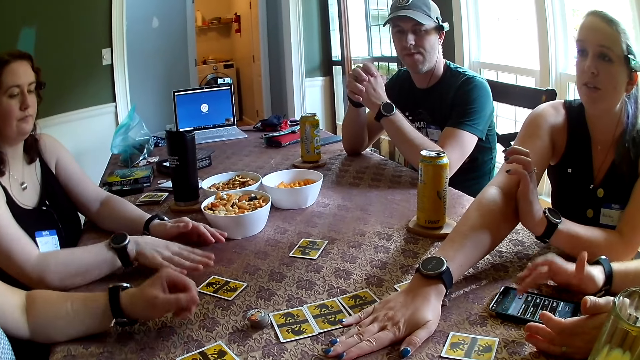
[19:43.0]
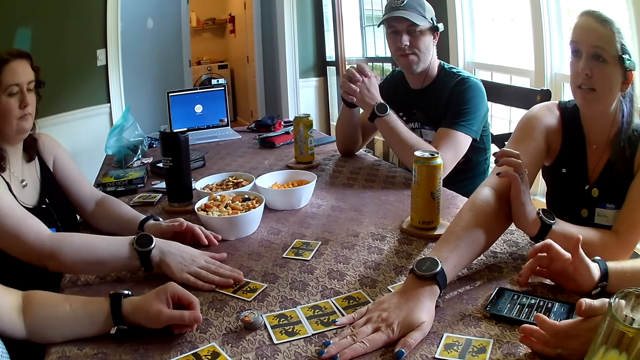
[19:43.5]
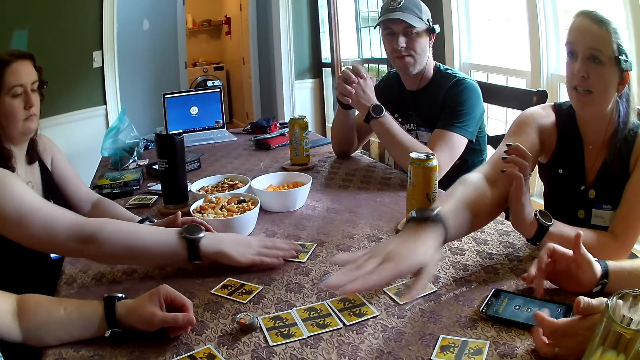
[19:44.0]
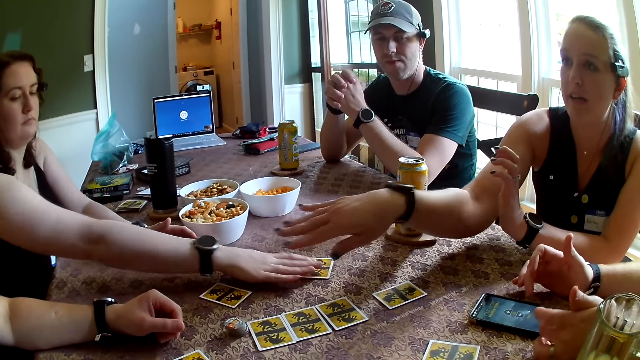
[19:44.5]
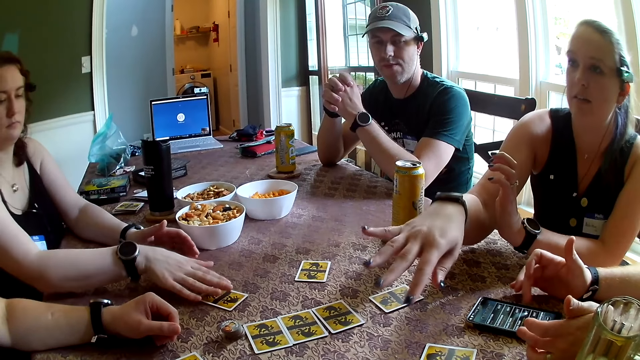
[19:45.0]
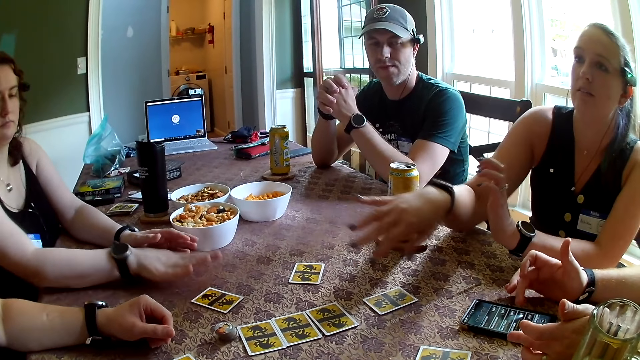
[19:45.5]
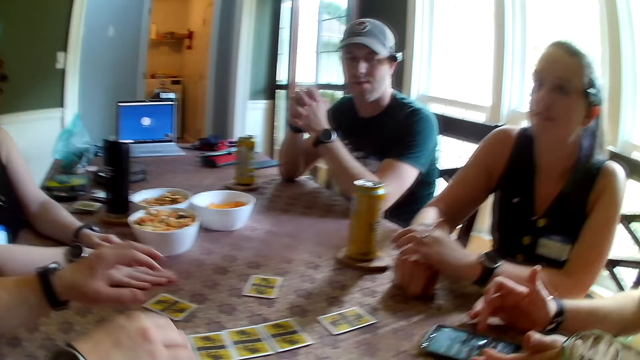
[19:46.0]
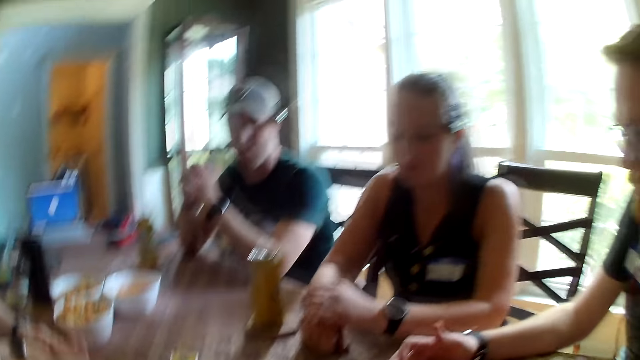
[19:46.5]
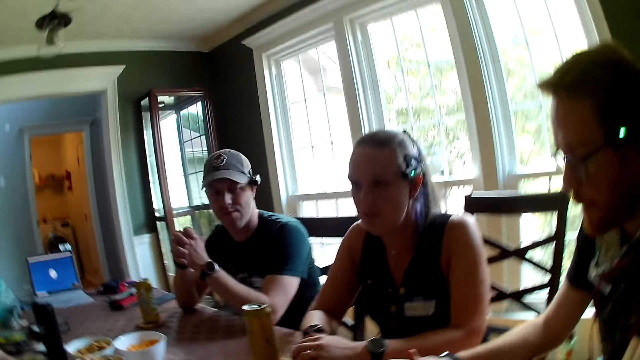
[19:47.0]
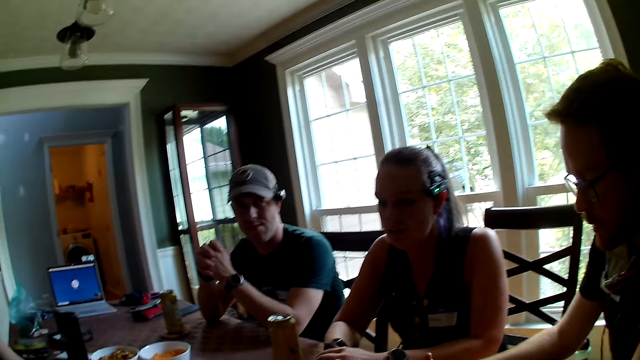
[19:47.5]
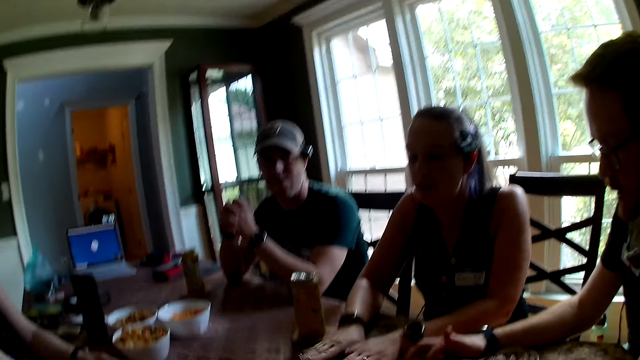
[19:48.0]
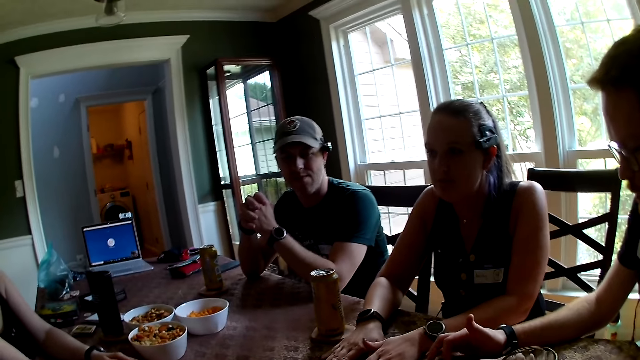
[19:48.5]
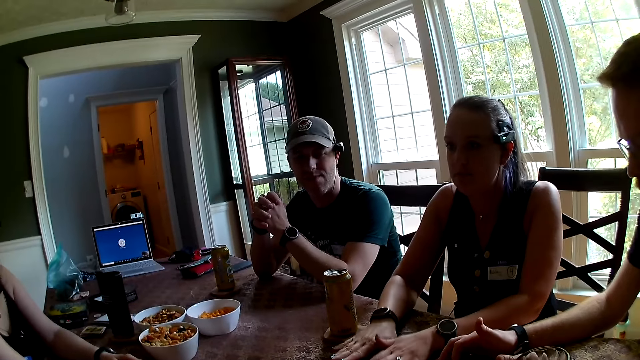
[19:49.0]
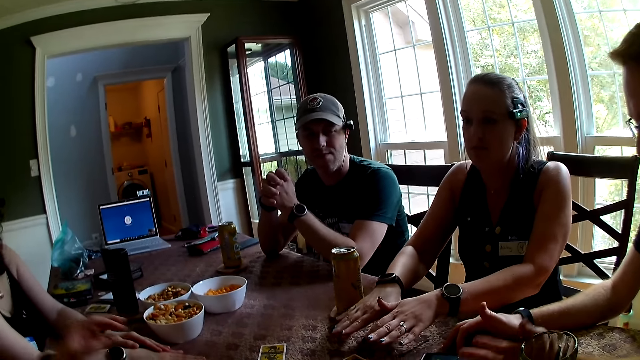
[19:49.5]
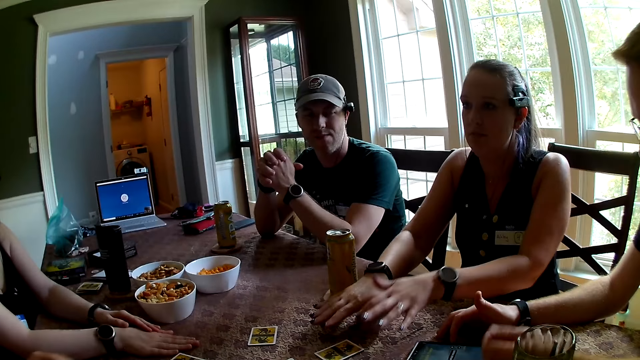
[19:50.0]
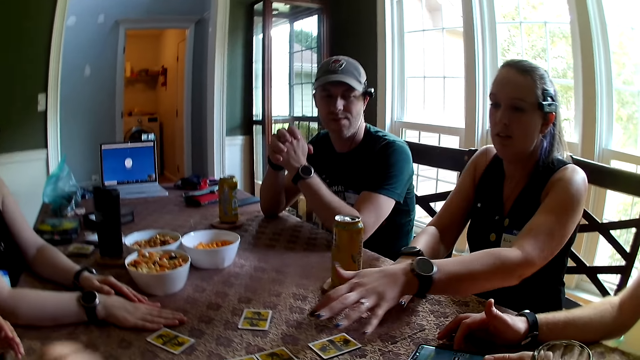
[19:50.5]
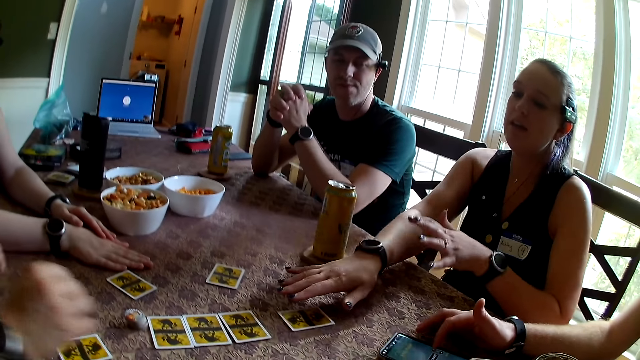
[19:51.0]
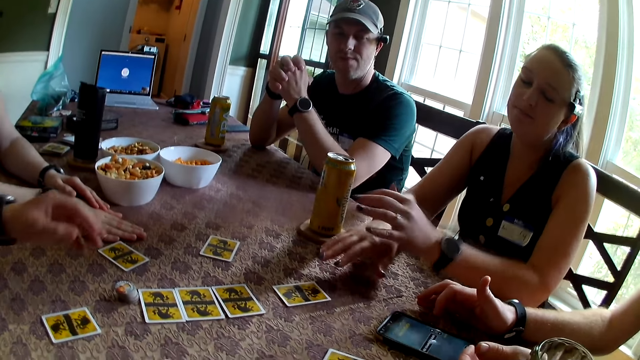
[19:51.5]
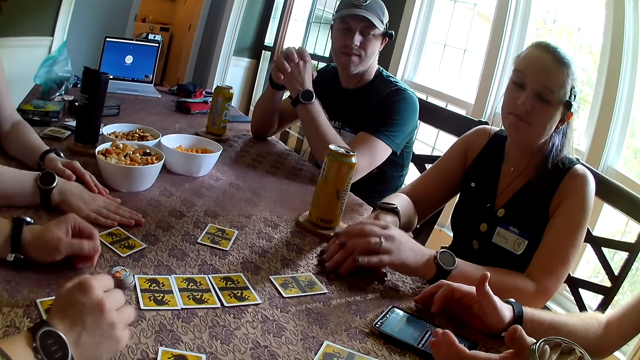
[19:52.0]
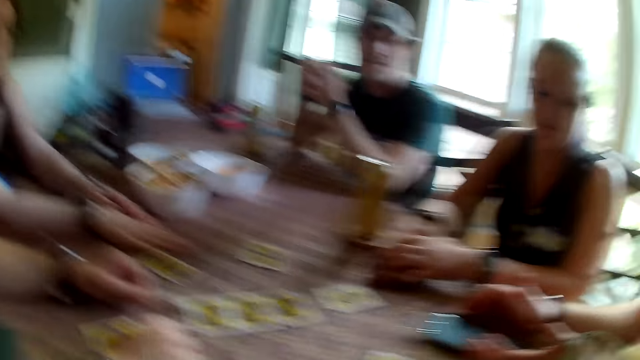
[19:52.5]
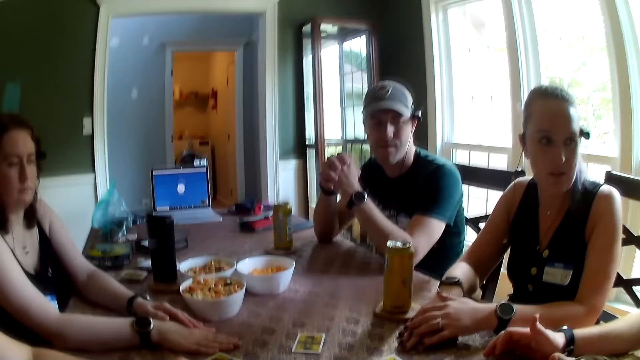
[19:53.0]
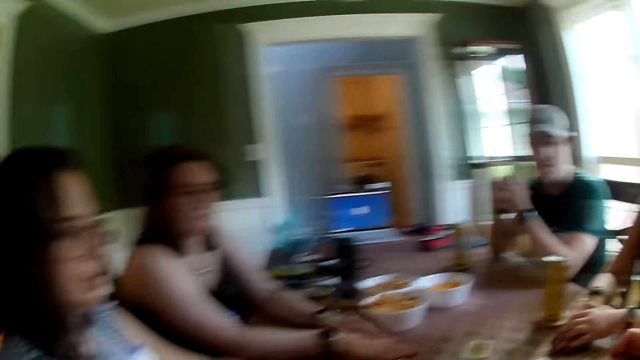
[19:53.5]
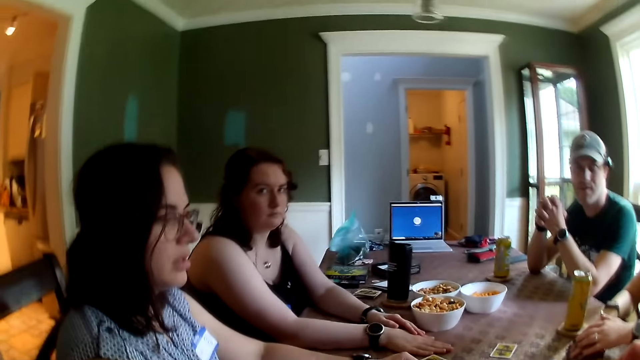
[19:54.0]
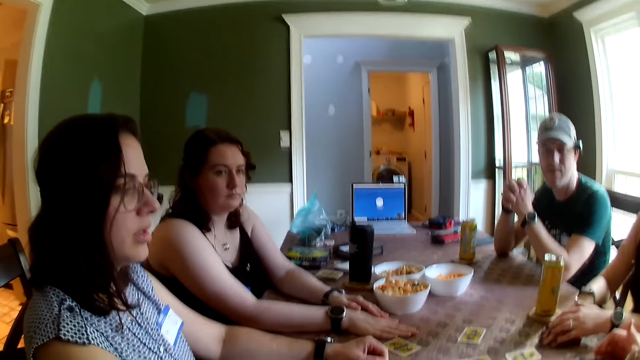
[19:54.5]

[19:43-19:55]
A woman adjusts the card on the table with her right hand. She adjusts the card on the table with her right hand again. Another woman hovers her right hand over the card on the table. The other woman makes some gestures with both hands.

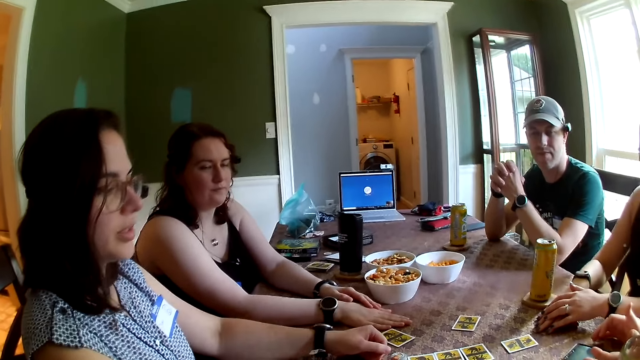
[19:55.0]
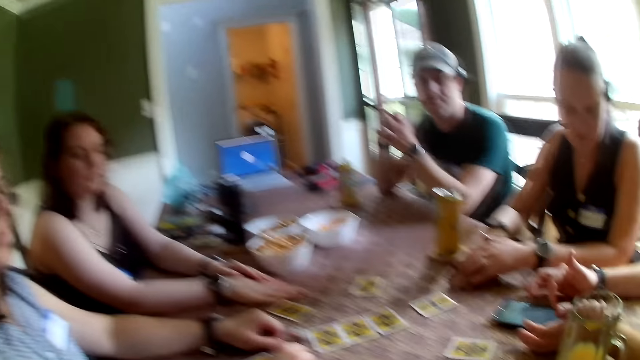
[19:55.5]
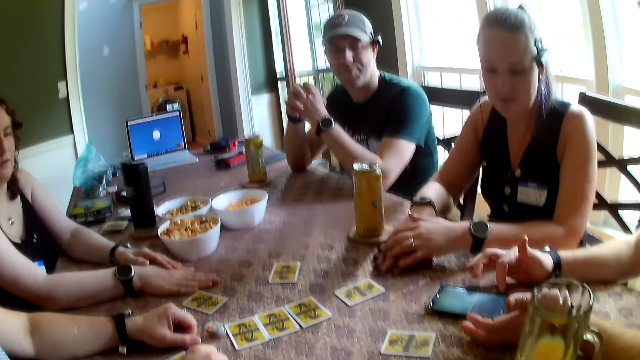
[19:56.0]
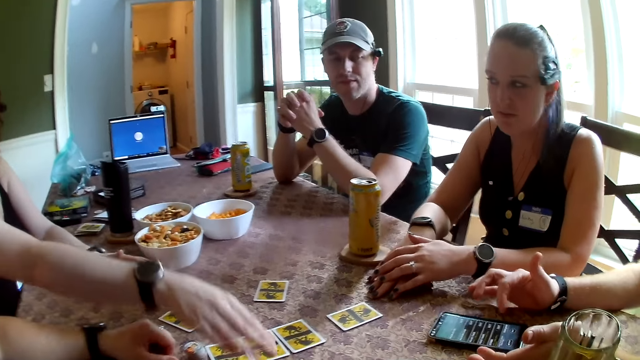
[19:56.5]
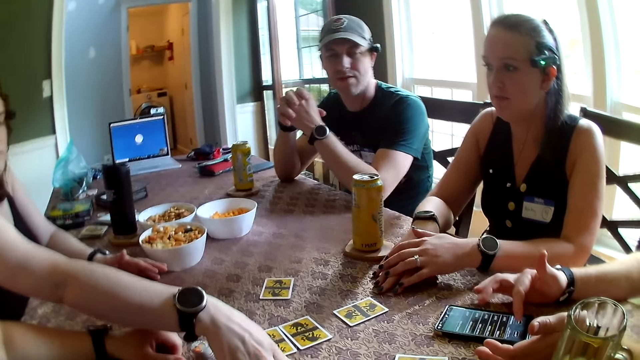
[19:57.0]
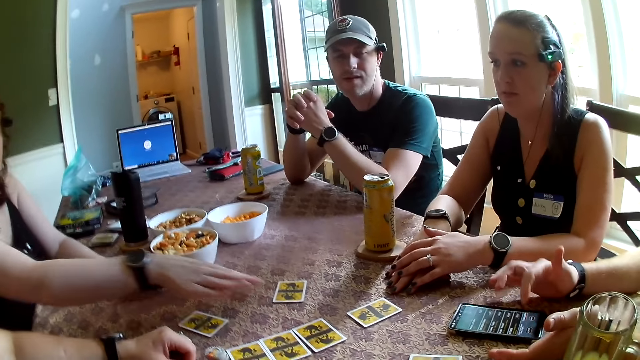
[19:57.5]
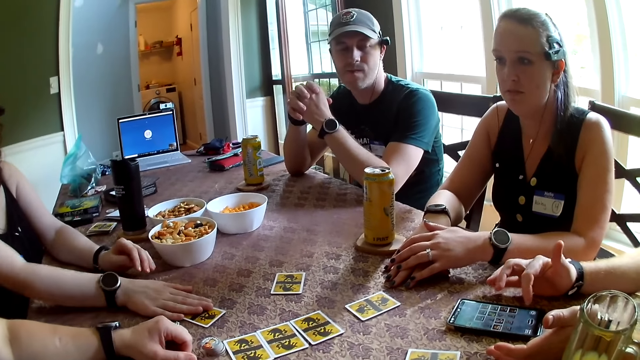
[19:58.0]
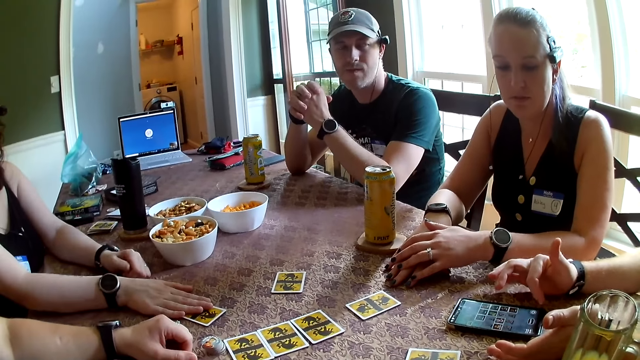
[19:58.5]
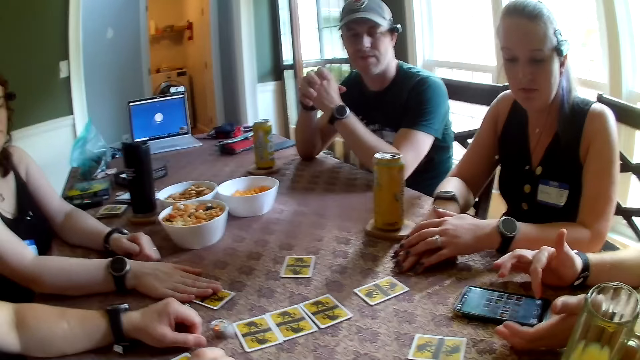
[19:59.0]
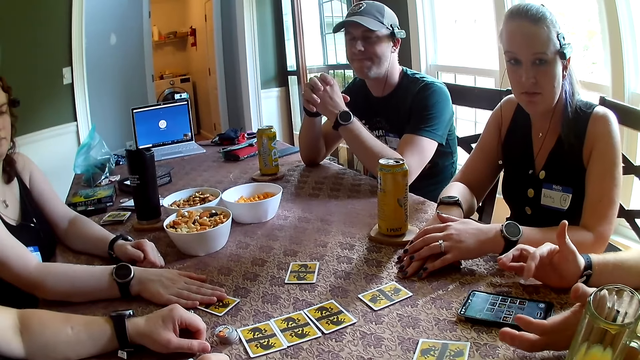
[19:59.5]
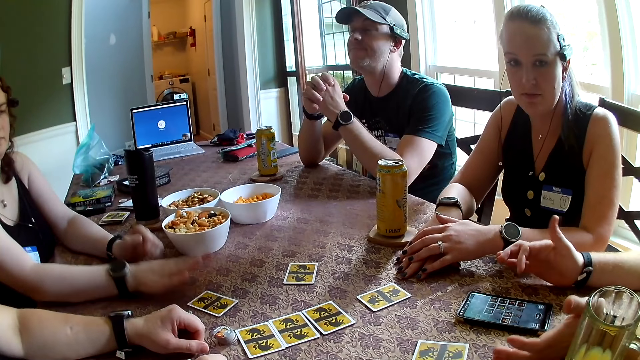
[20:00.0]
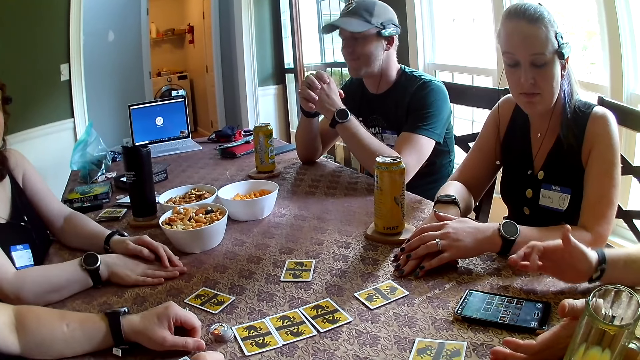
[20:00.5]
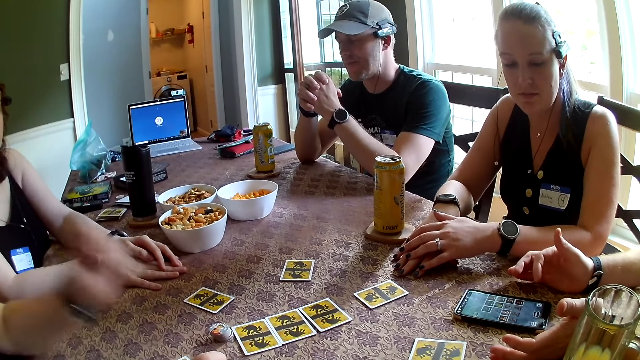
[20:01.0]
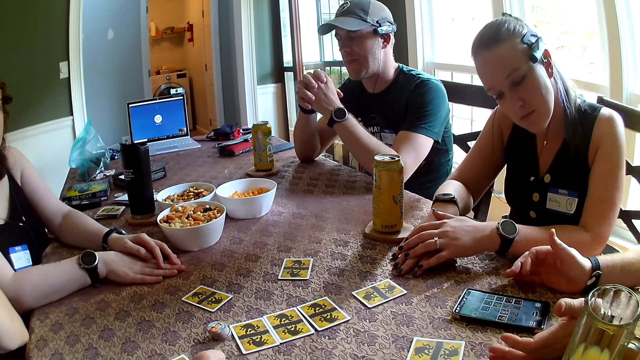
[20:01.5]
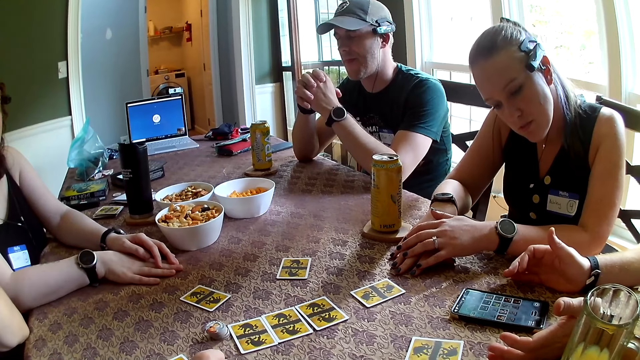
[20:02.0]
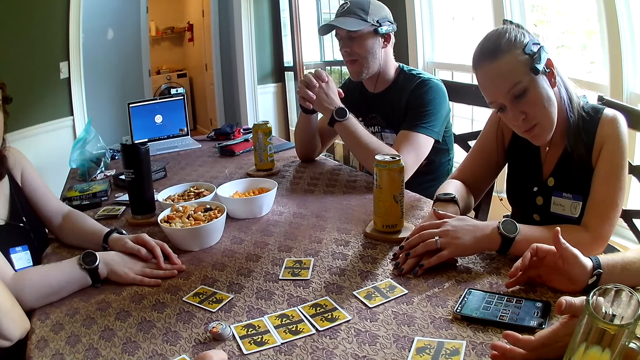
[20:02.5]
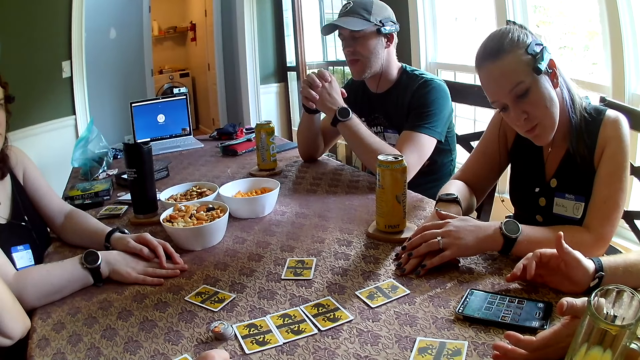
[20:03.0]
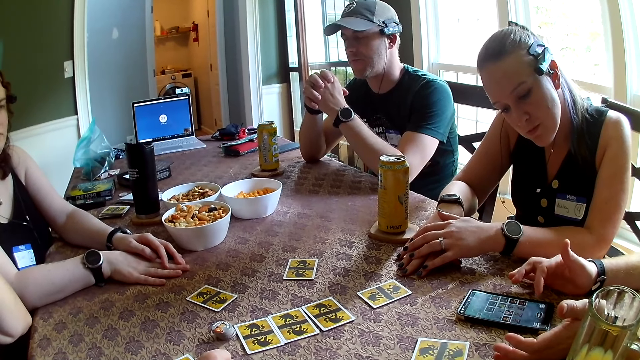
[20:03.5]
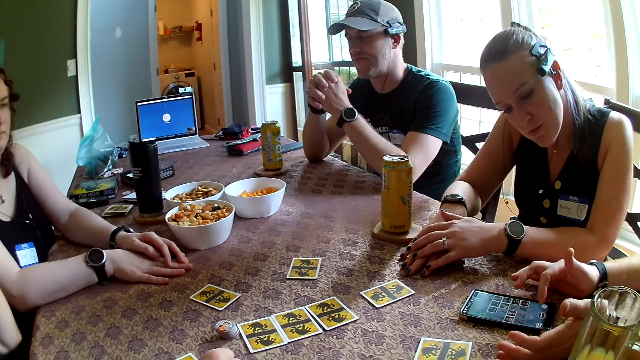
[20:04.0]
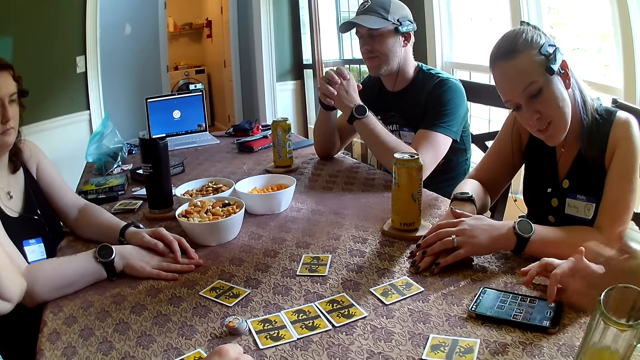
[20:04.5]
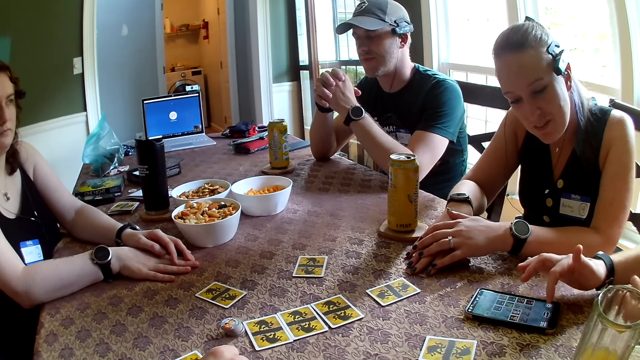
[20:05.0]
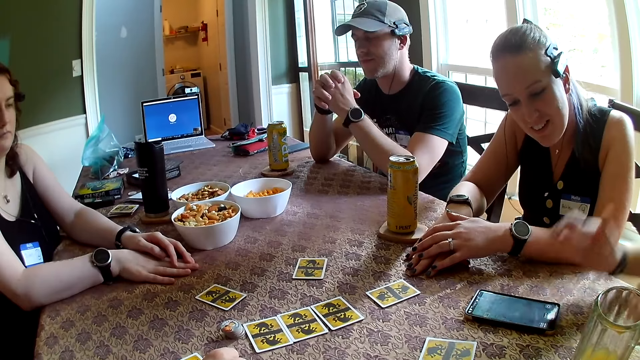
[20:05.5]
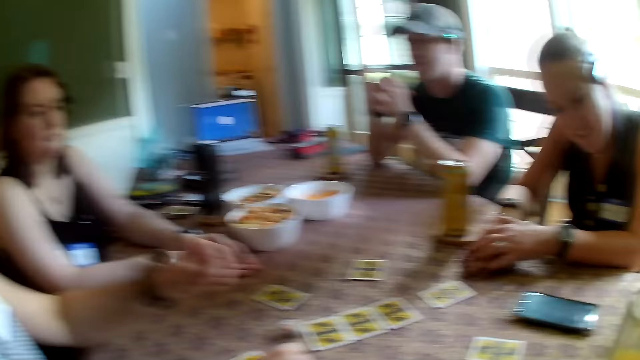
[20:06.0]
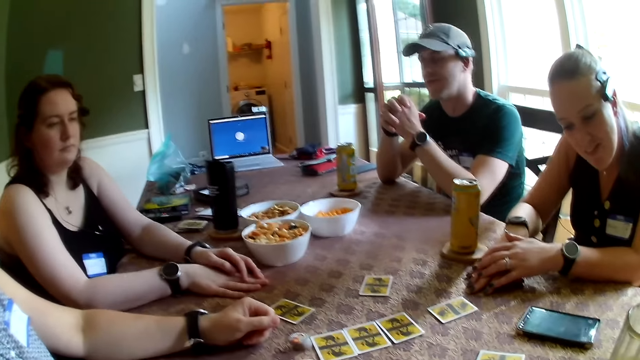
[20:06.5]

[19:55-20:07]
A woman adjusts a card on the table with her right hand. Another woman looks at the phone on the table. A man operates the phone on the table with his right index finger.
